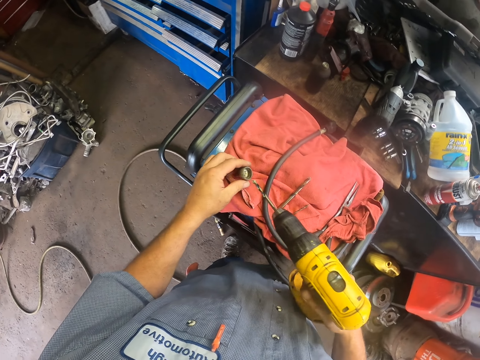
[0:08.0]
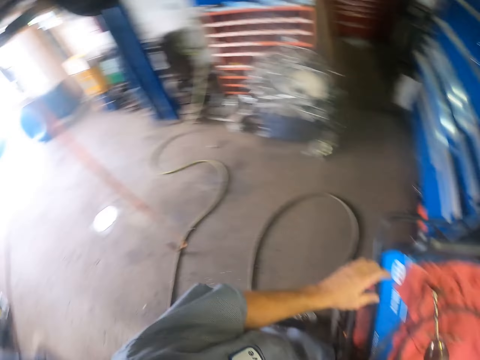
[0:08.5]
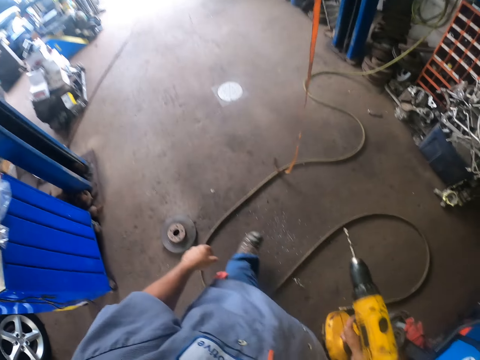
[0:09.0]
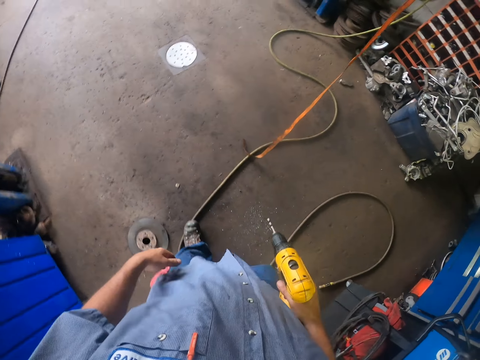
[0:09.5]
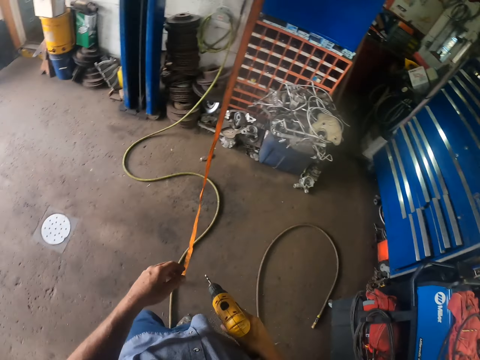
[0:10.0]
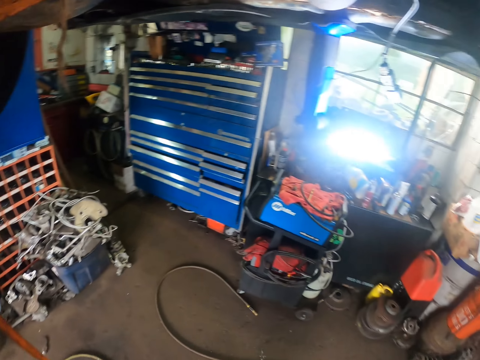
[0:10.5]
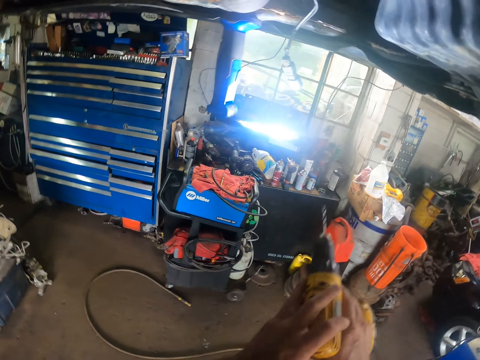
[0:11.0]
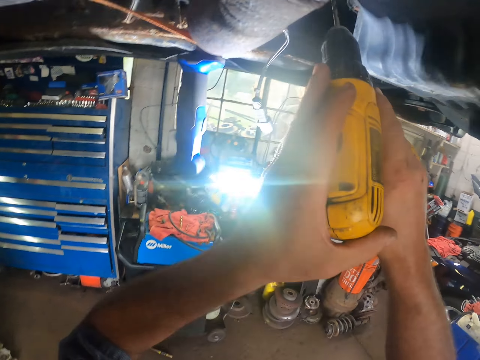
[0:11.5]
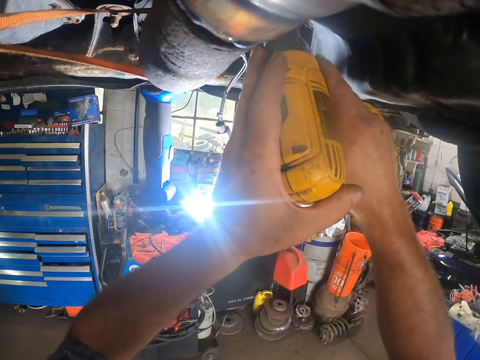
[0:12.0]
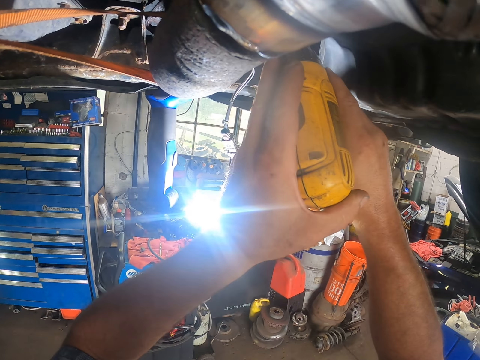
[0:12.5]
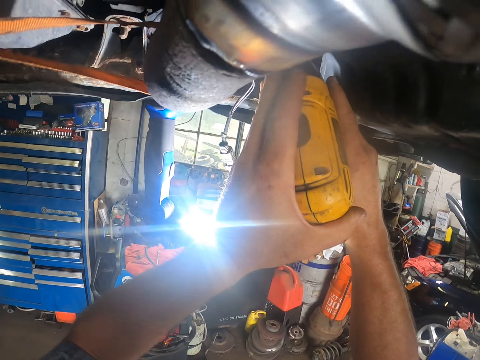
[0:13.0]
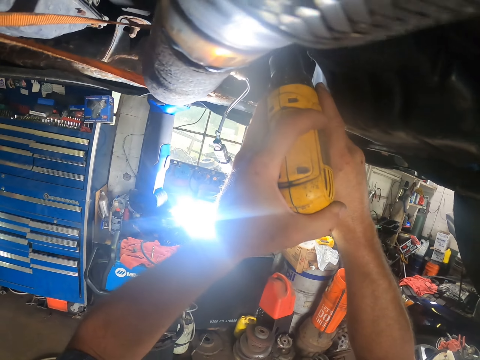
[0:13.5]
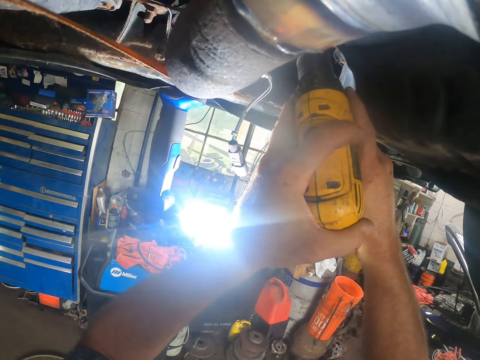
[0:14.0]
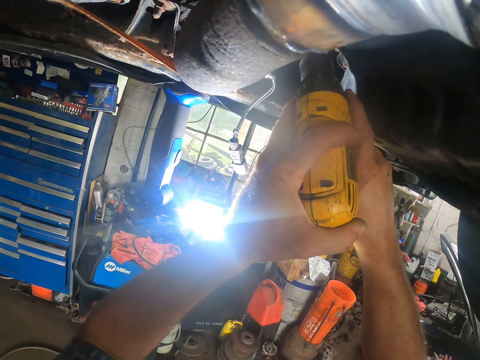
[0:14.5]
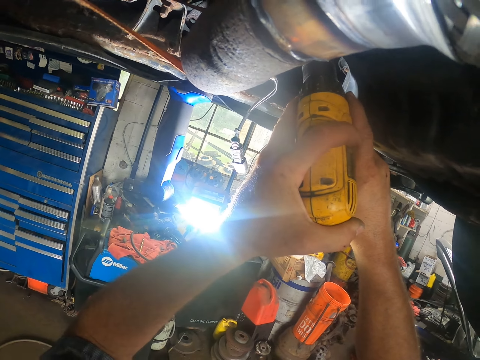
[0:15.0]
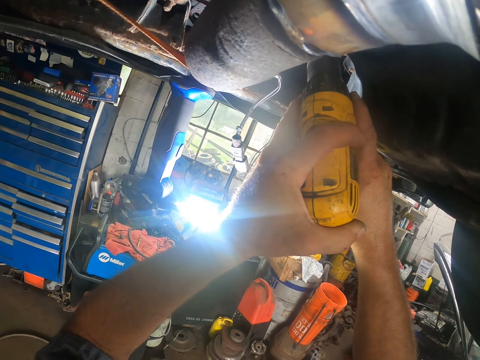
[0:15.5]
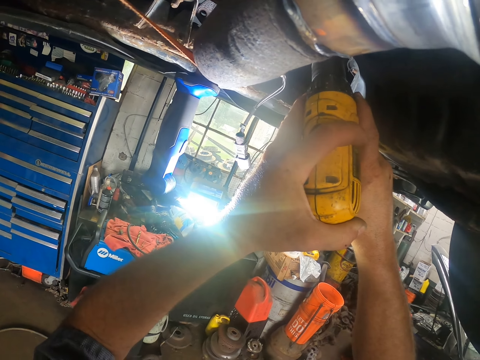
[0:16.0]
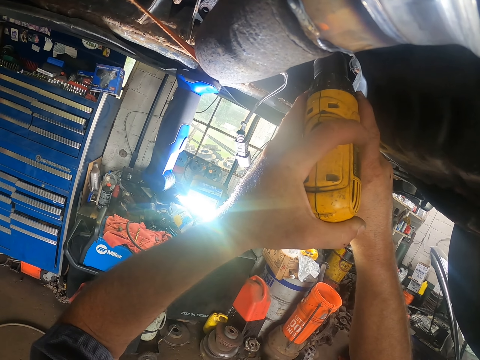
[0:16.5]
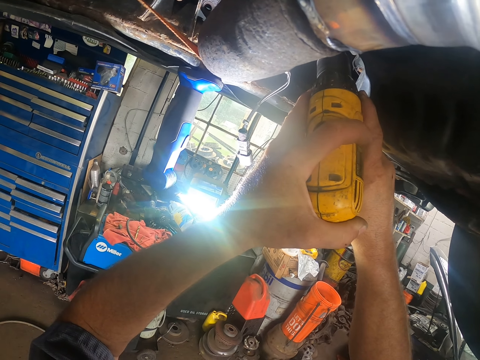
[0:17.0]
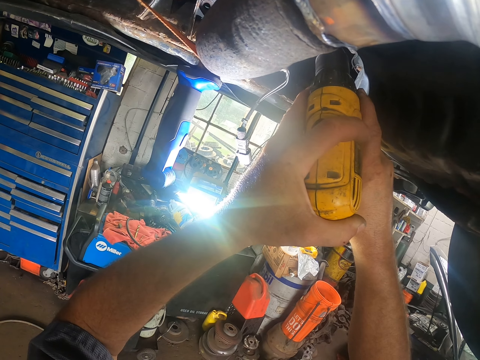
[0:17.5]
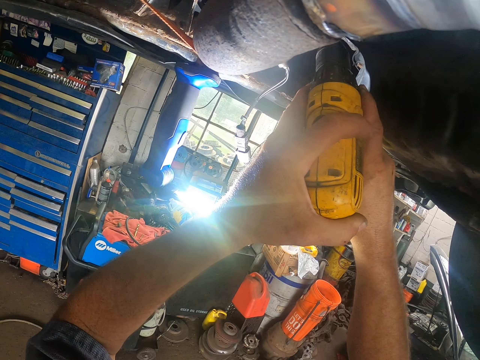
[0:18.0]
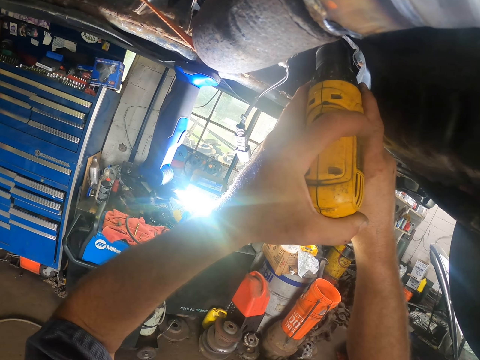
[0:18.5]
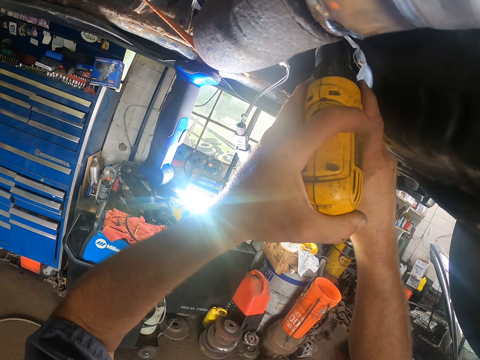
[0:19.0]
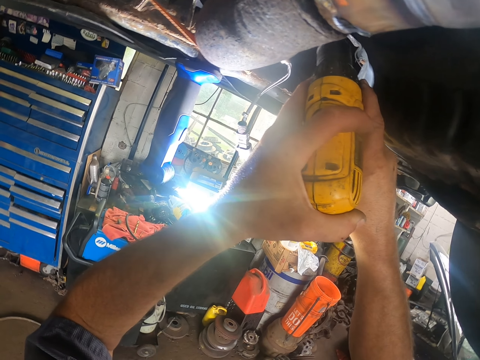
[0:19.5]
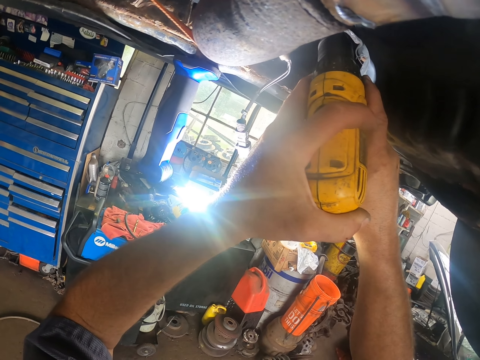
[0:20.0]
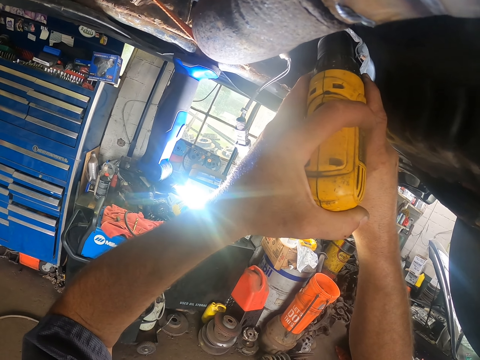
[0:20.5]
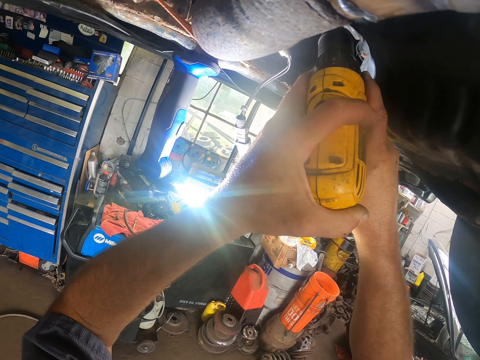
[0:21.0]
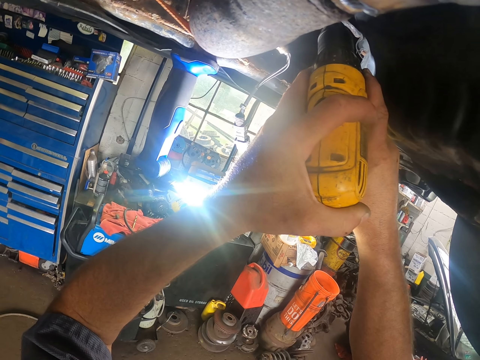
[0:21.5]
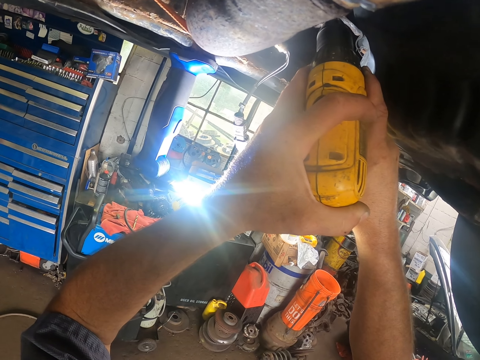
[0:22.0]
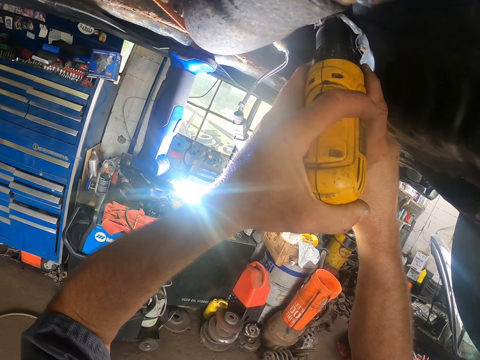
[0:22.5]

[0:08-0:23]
The camera wearer walks around. They drill in the screw.

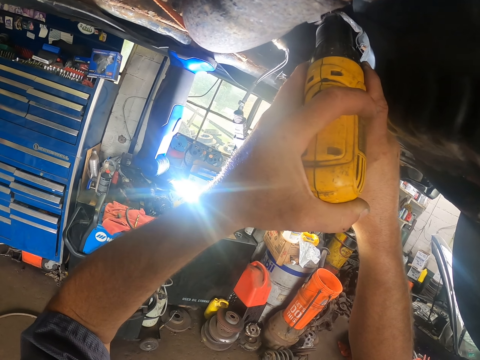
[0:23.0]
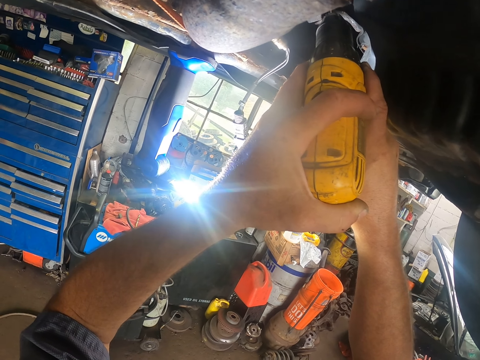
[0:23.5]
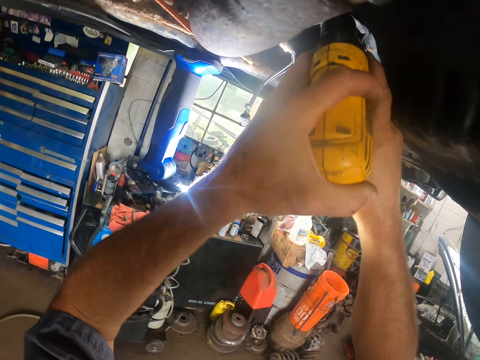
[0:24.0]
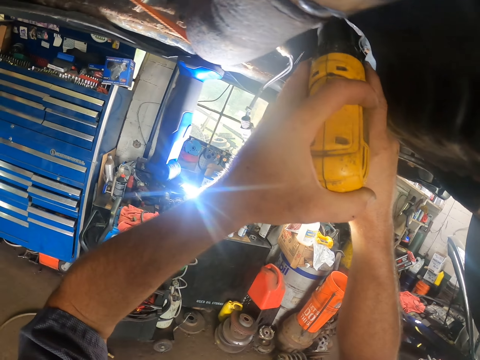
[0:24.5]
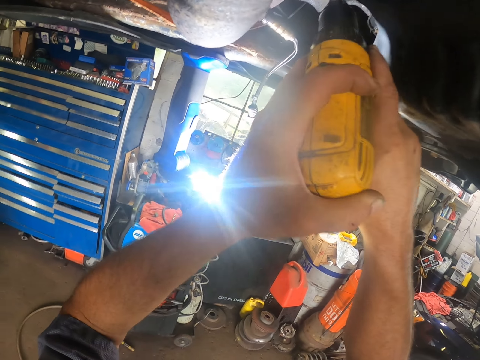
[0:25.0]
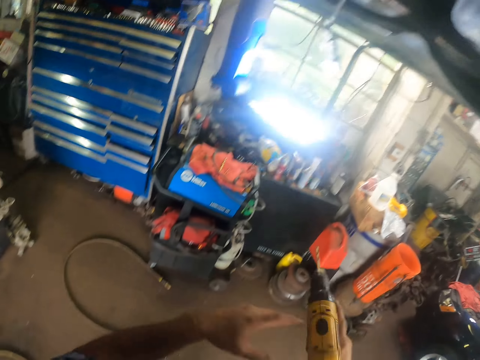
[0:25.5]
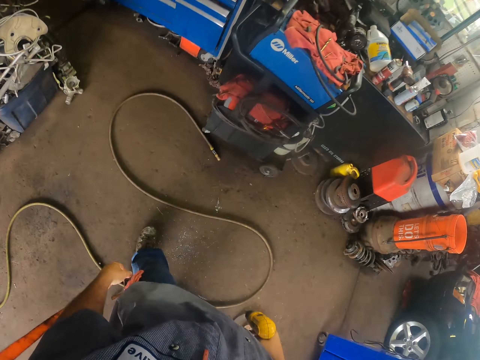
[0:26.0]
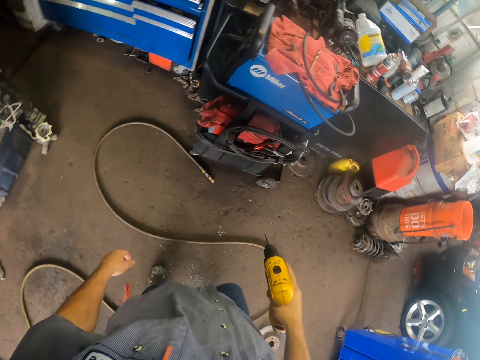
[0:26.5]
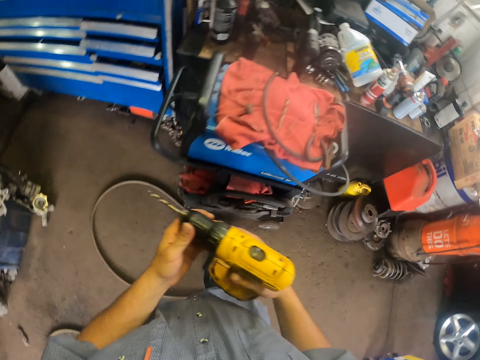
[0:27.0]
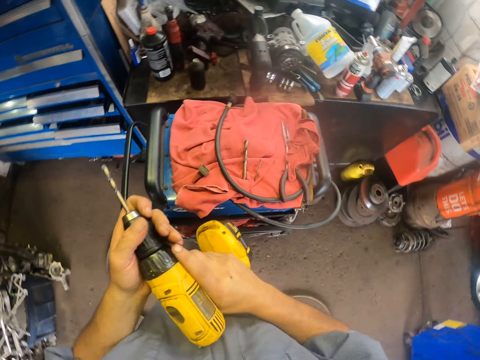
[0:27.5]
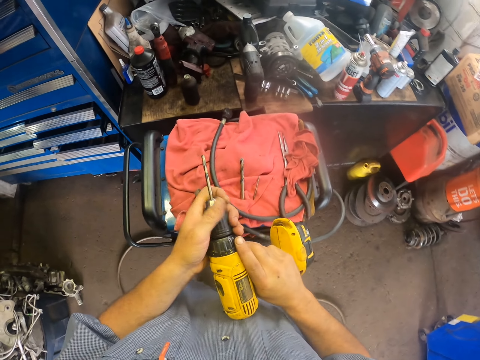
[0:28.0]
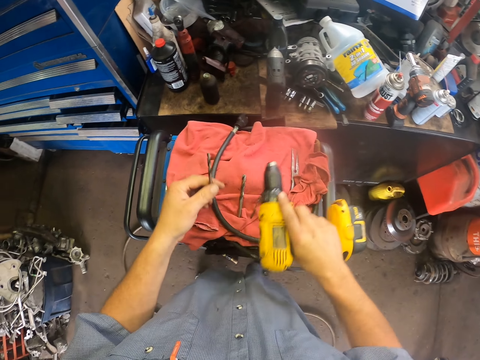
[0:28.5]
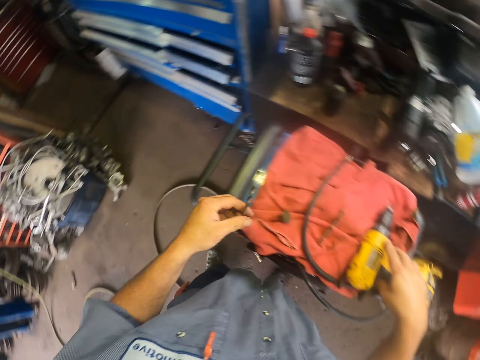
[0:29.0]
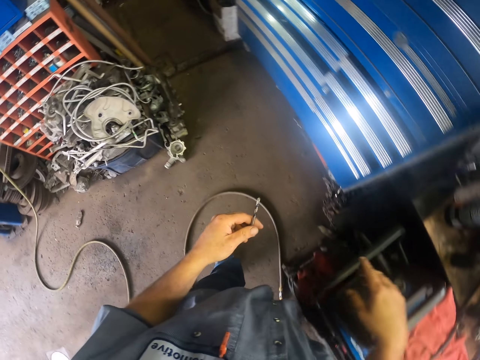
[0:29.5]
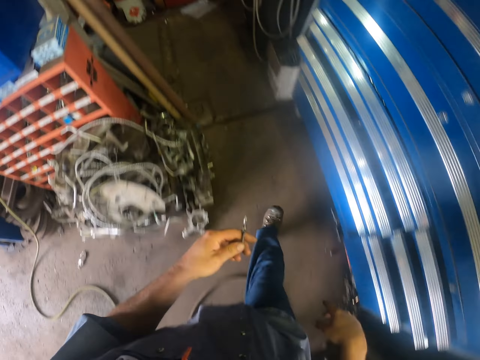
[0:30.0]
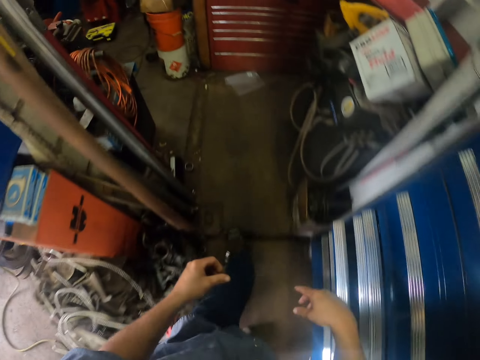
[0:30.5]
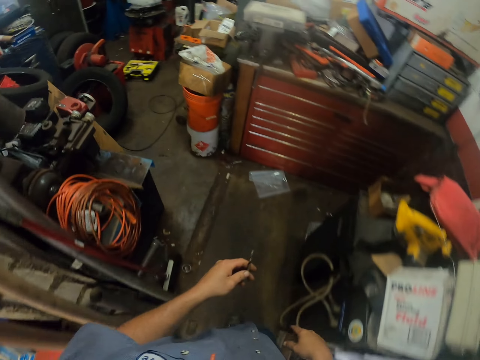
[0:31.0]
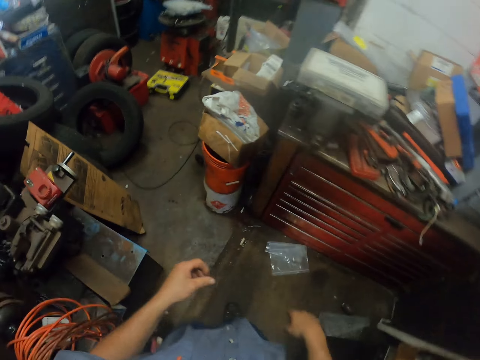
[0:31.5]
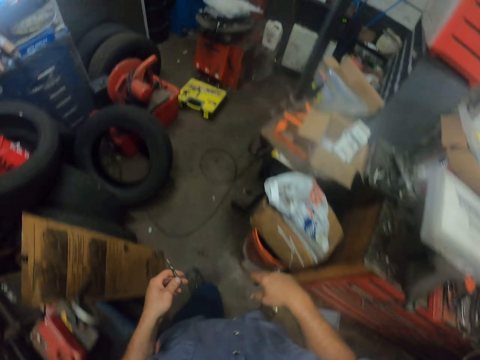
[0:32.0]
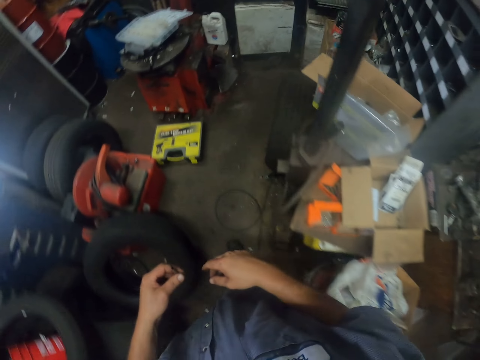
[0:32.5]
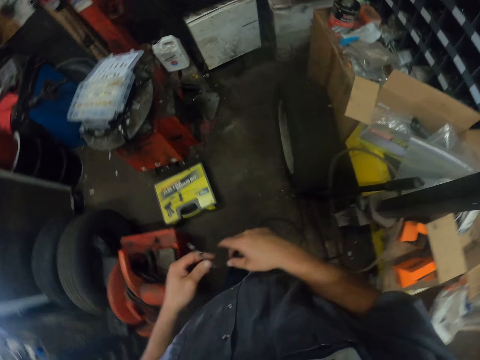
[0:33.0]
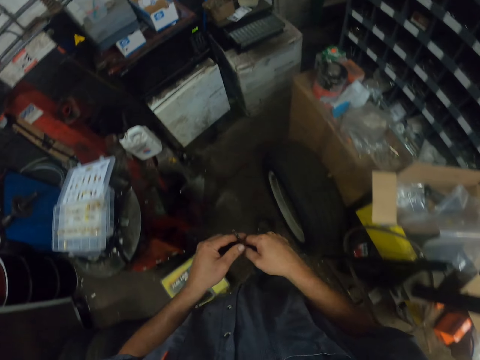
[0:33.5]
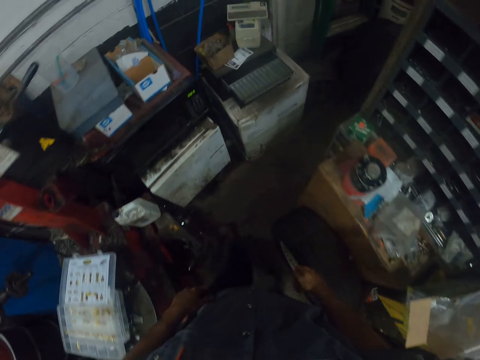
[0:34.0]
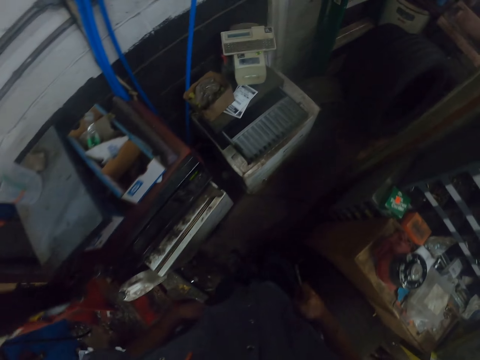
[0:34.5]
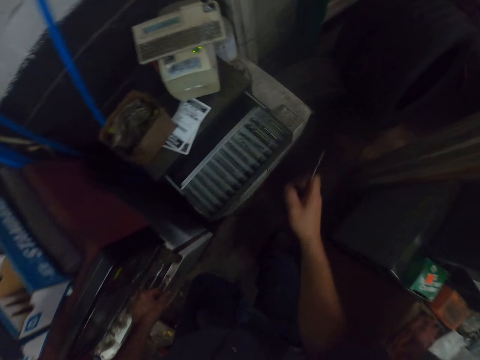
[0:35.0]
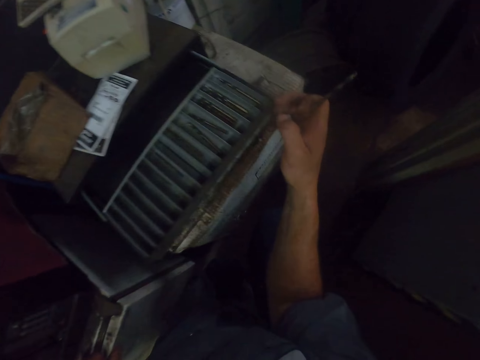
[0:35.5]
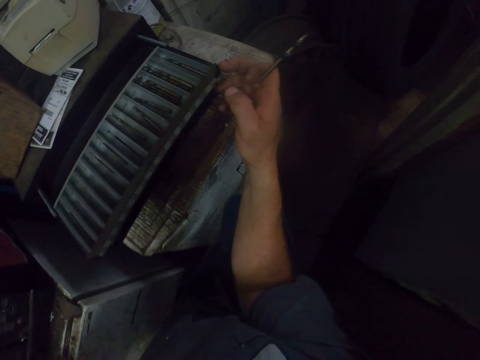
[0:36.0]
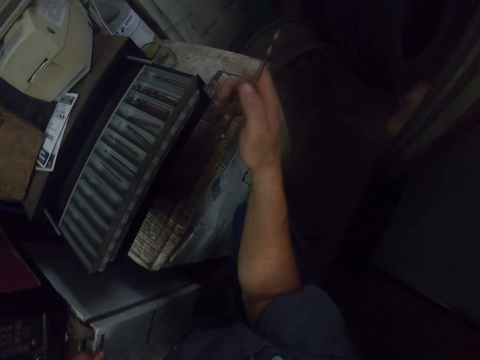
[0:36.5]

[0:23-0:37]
The camera wearer stops. They remove the anchor drill part from the drill machine. They drop the anchor drill and walk around.
